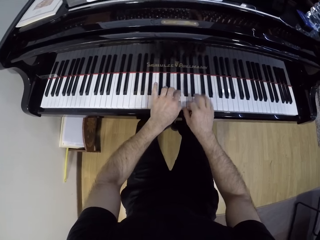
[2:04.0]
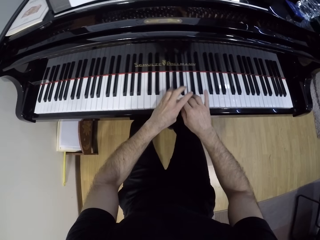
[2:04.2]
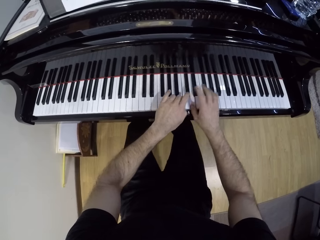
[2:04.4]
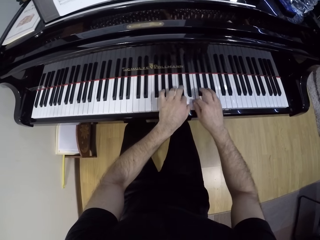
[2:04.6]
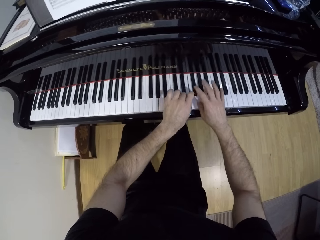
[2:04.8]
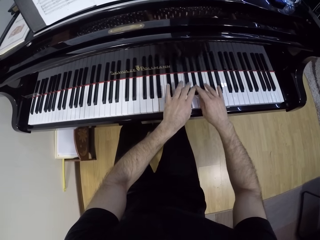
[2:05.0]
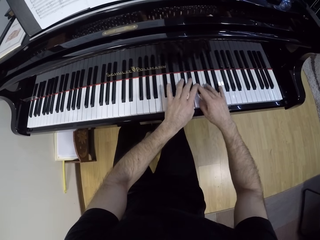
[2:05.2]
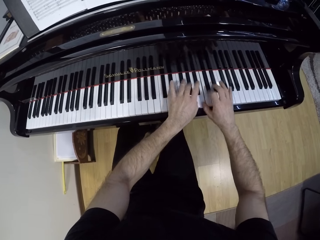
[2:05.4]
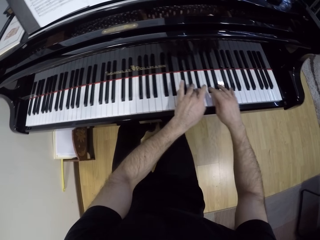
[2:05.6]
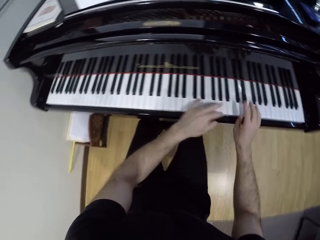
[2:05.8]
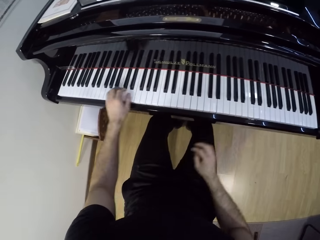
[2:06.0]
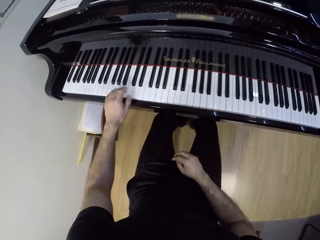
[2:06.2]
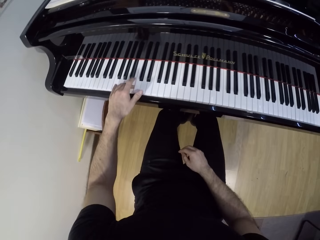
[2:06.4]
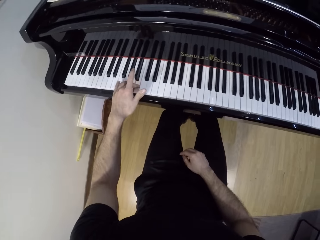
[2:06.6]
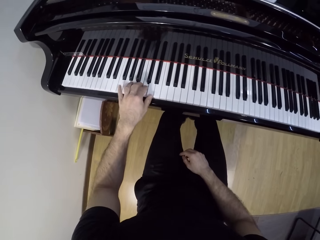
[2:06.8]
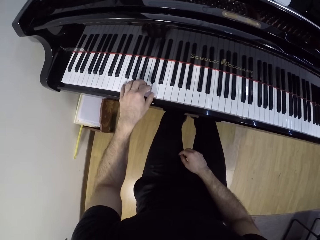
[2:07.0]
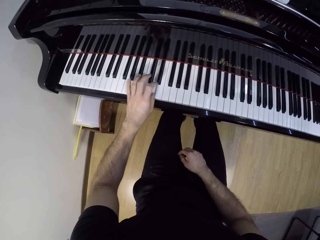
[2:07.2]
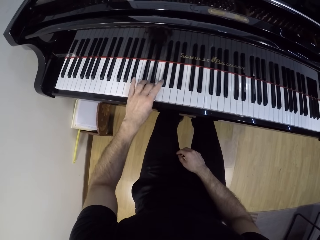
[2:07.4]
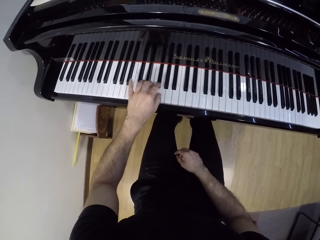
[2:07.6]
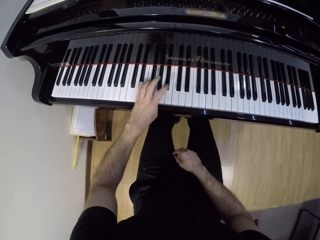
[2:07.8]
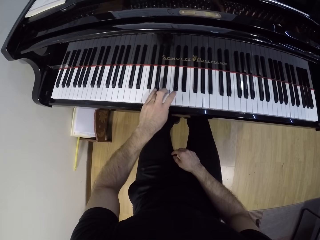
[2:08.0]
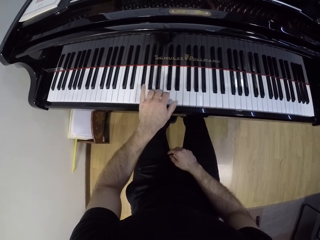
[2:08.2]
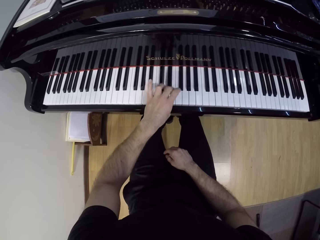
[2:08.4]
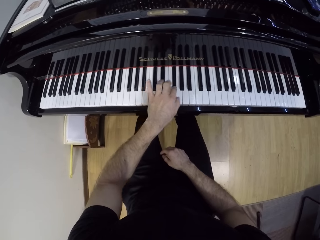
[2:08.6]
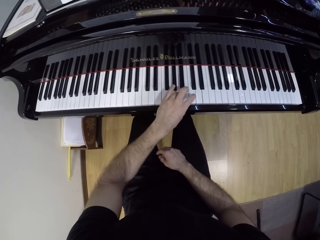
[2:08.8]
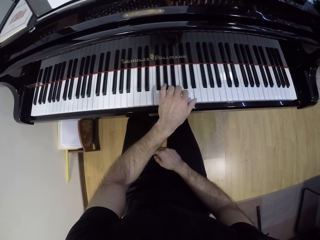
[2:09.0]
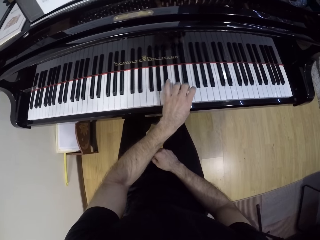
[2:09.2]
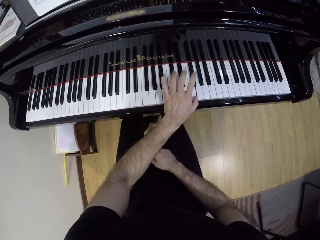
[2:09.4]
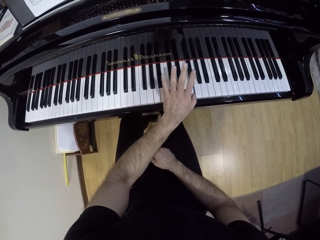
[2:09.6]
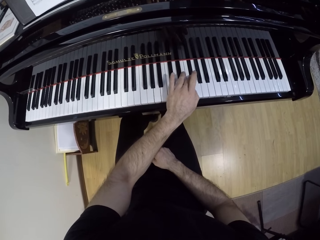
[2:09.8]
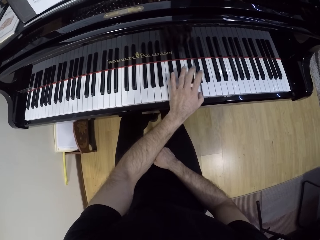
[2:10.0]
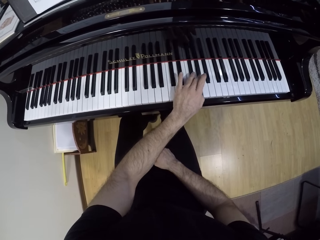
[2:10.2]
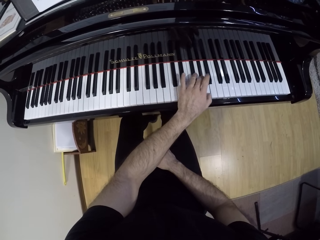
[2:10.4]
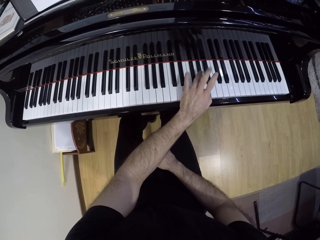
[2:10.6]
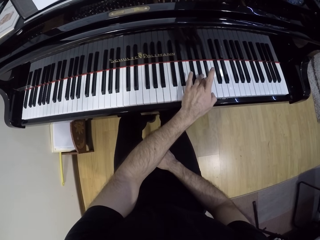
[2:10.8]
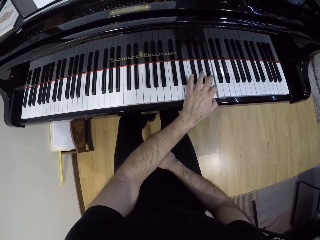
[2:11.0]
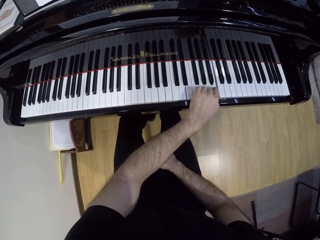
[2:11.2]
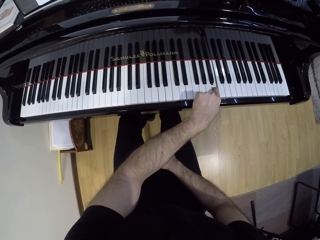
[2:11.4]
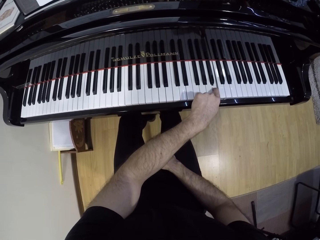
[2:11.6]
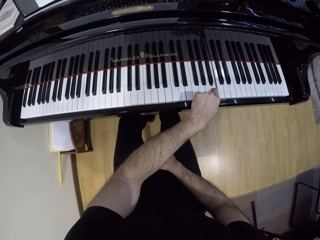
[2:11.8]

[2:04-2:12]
The camera wearer plays the grand piano with his left hand. He drops his right hand on his right thigh.

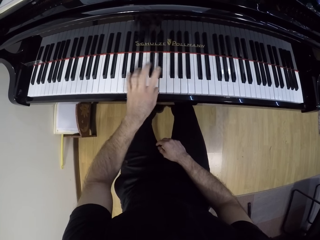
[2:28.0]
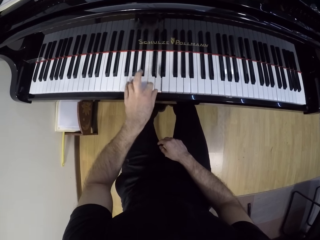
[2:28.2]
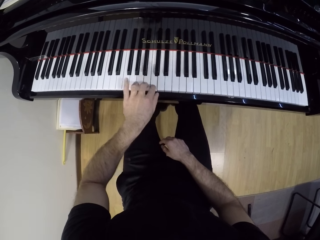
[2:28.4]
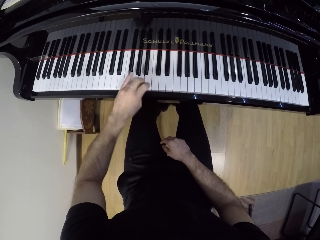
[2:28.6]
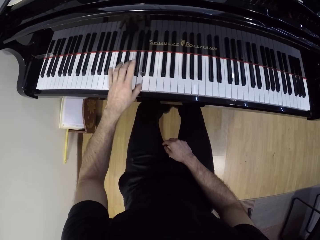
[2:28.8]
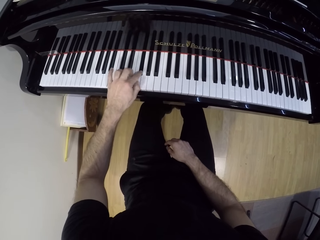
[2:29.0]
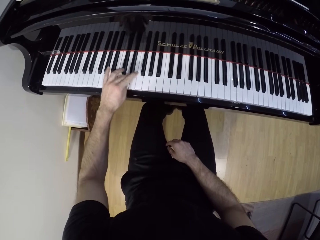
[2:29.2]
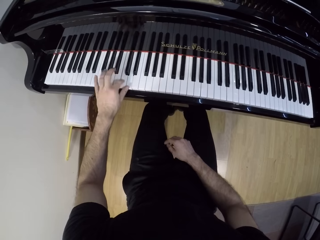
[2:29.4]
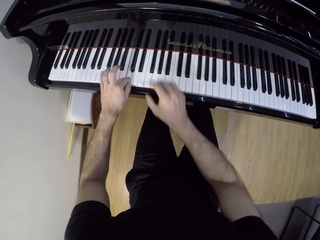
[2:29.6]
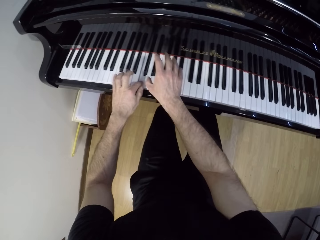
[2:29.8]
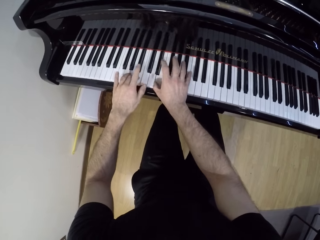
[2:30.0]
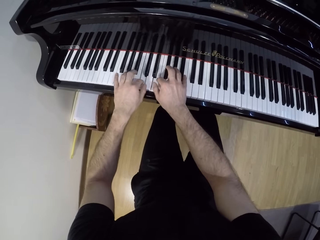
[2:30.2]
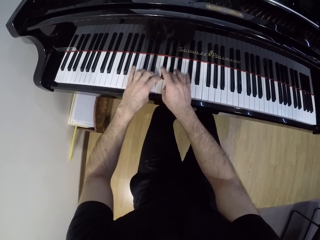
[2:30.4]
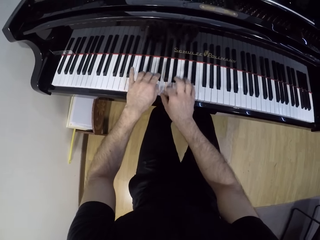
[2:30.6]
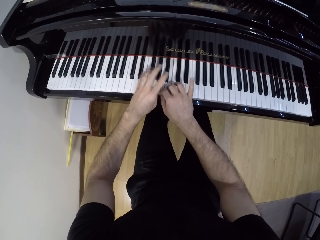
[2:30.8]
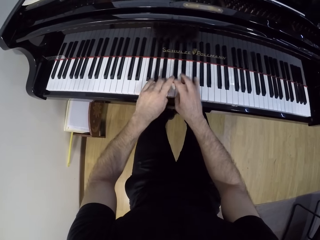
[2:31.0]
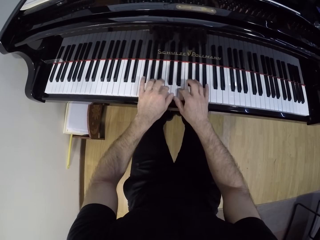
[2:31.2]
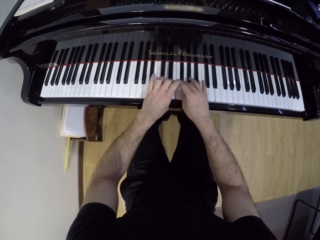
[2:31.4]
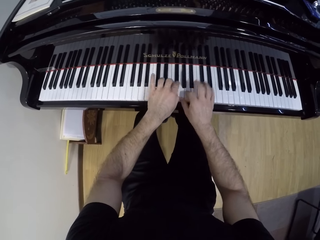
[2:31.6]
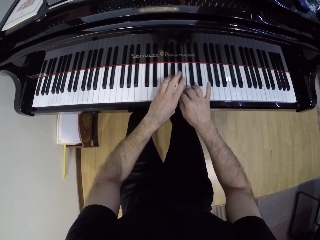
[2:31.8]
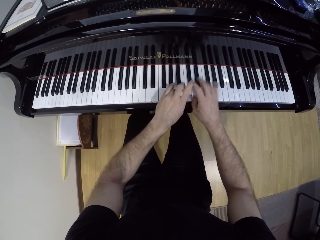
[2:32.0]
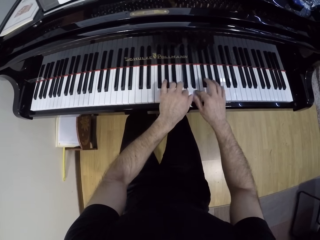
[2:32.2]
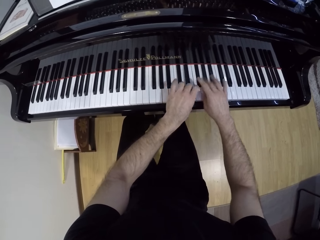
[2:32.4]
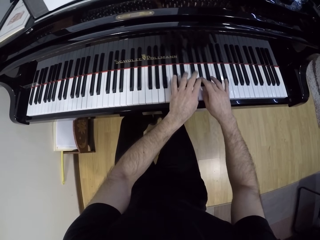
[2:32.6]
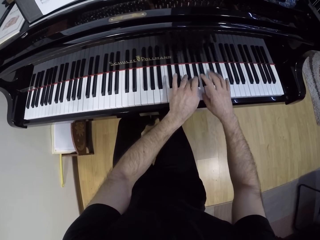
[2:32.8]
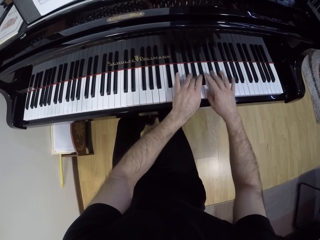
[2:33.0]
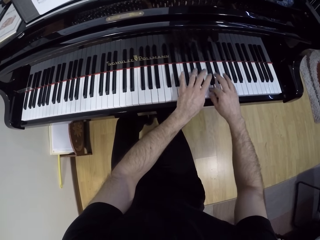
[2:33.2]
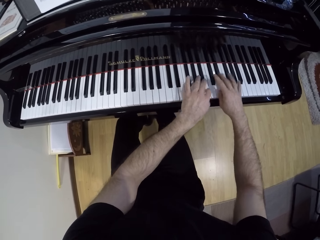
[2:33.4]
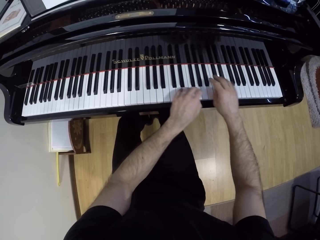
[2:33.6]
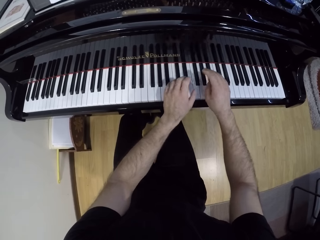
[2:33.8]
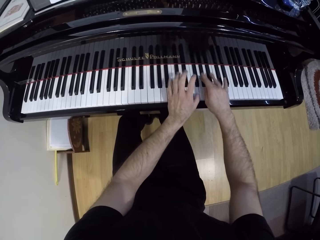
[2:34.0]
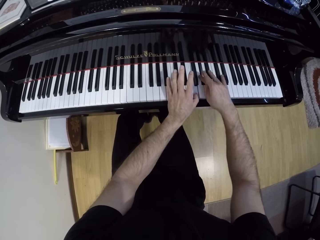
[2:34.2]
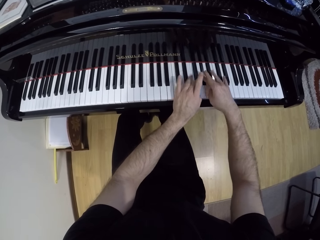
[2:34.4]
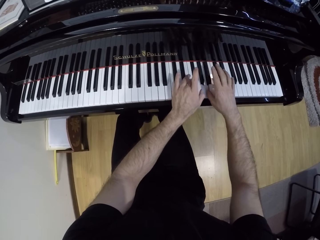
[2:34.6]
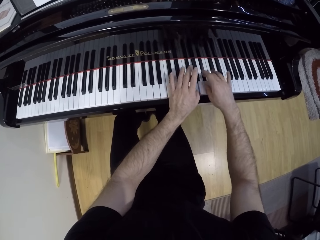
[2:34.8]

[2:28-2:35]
The camera wearer plays the grand piano with both hands.

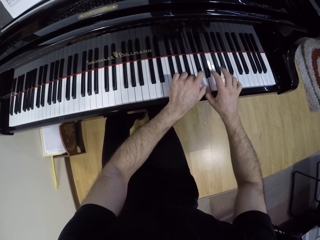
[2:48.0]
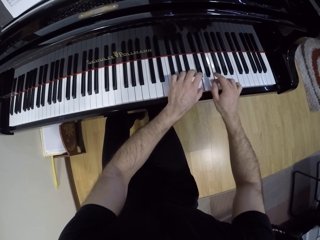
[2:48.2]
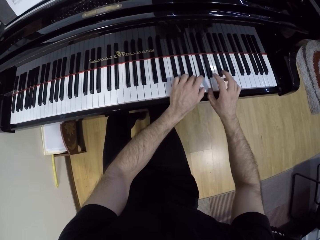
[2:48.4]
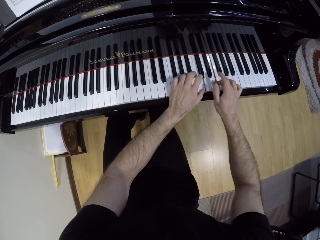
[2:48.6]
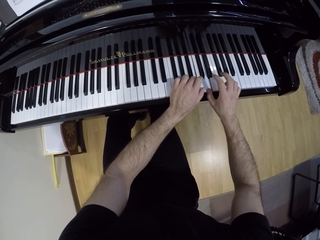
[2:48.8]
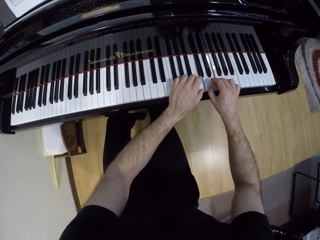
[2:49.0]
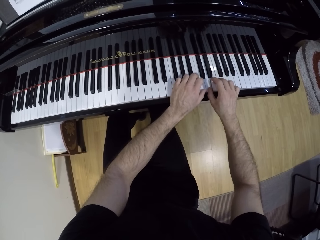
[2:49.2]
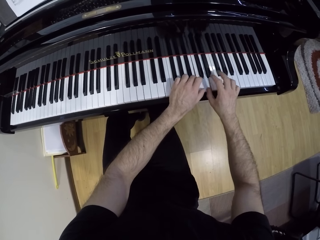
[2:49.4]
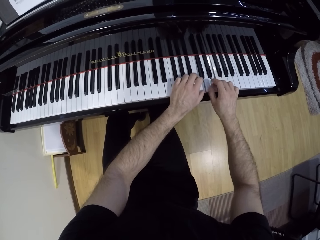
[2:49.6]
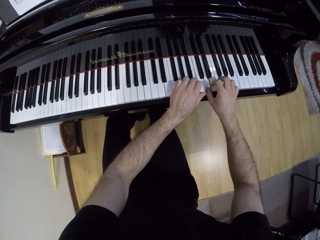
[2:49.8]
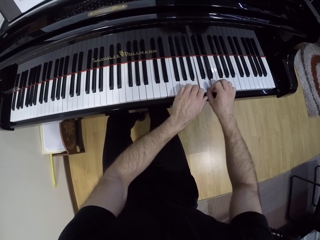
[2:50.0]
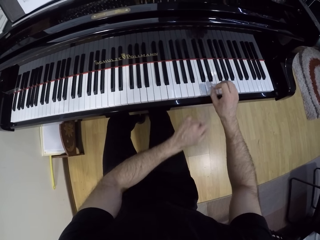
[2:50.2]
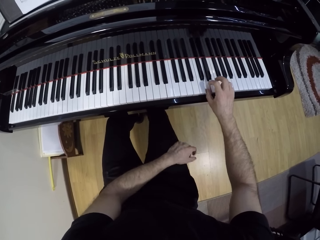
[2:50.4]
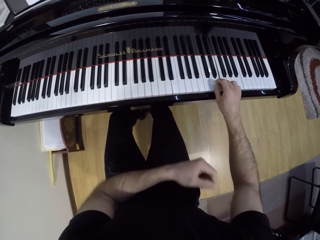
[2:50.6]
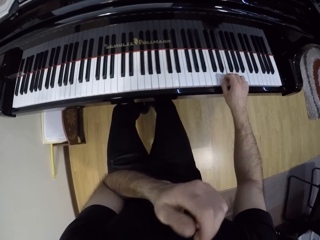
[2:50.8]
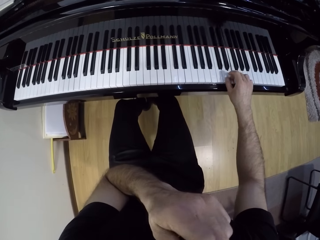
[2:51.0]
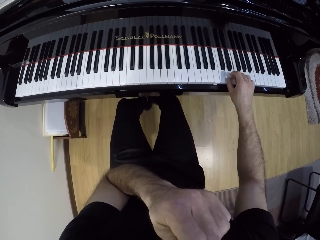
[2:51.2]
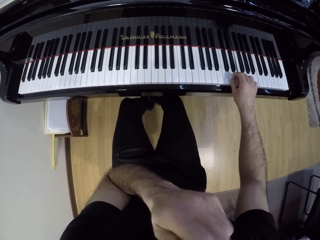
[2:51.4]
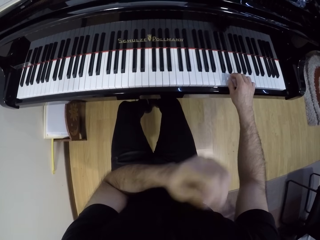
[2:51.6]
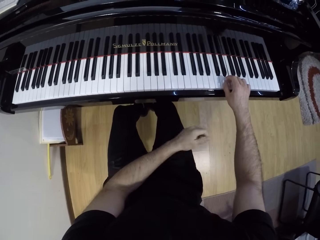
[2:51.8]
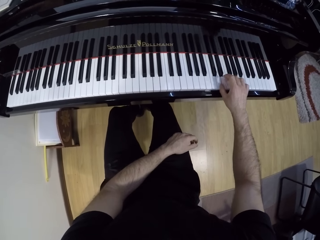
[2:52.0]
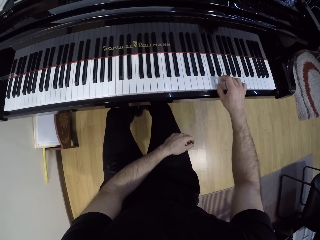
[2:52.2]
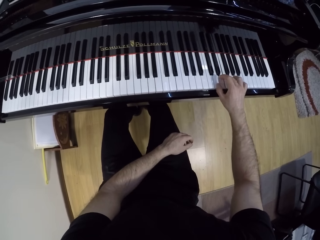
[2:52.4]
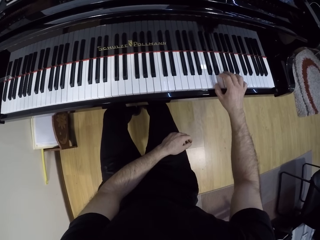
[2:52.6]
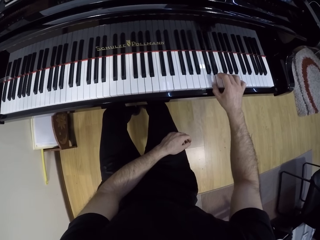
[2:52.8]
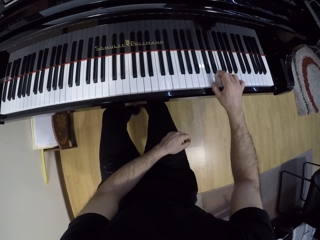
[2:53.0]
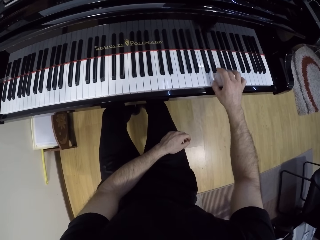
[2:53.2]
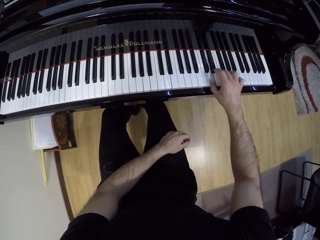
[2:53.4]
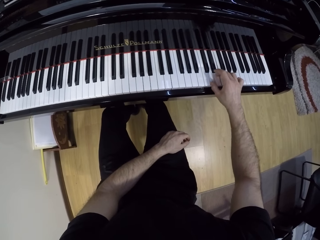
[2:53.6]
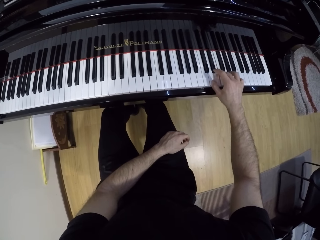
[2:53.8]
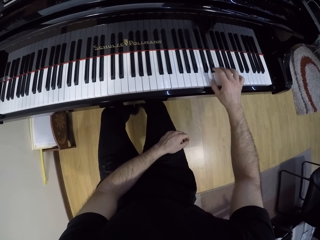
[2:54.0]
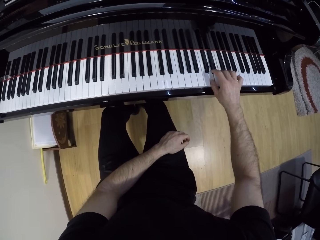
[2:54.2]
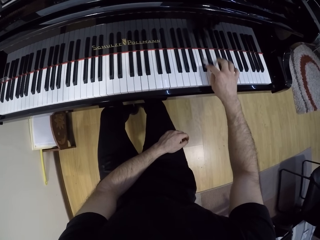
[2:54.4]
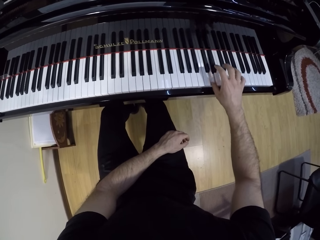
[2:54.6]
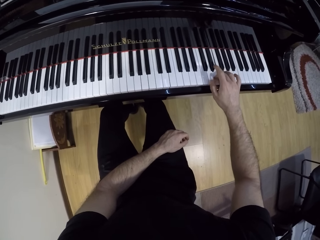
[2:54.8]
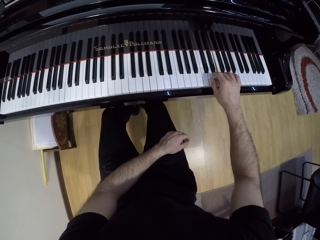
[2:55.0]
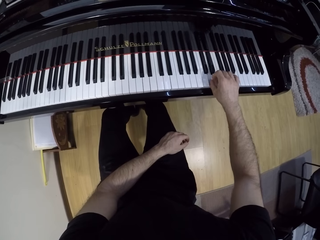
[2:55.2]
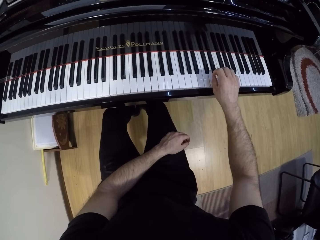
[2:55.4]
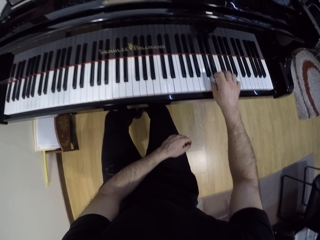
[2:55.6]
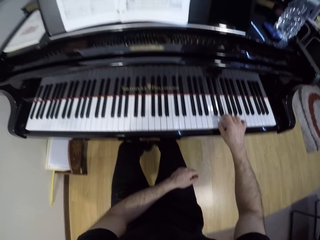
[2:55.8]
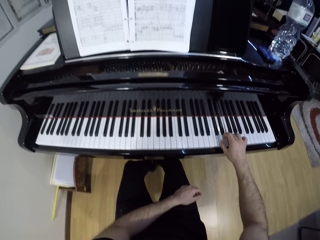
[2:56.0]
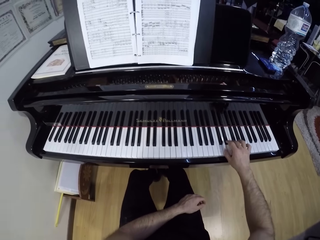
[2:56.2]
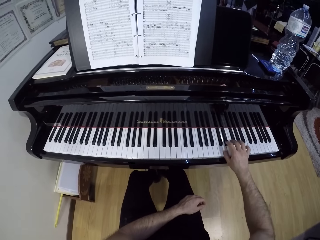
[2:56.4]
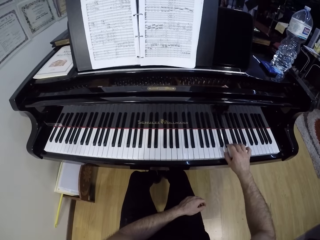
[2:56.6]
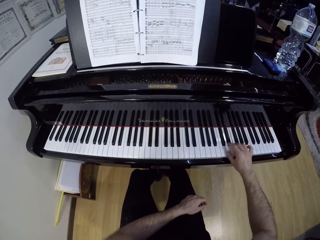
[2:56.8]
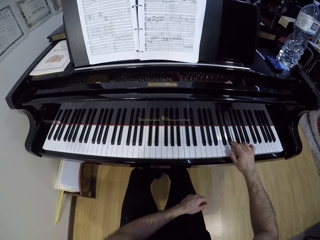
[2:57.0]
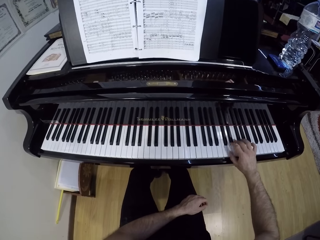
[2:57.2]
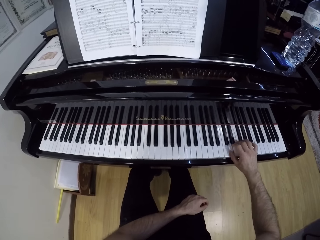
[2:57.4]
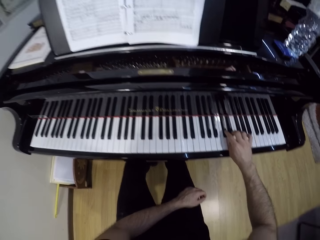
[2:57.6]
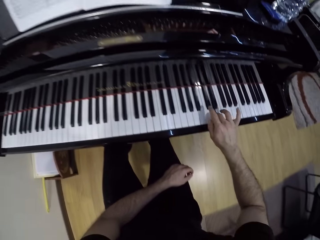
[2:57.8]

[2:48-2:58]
The camera wearer plays the grand piano with his right hand. He drops his left hand across his thighs. He raises his left hand towards his face. He drops his left hand across his thighs. He plays the grand piano with his right hand.
